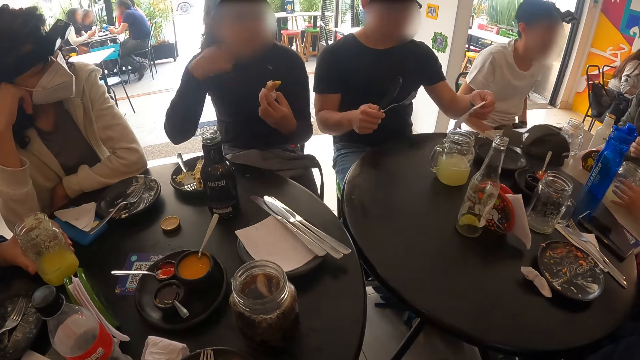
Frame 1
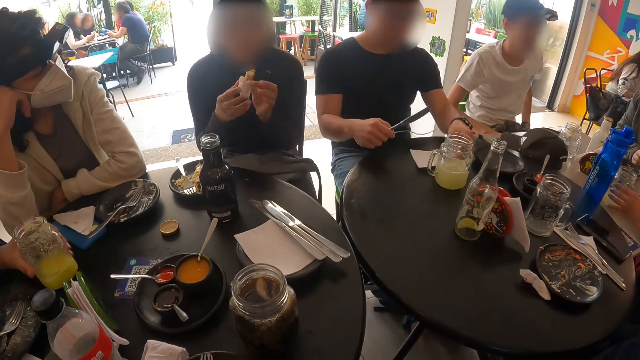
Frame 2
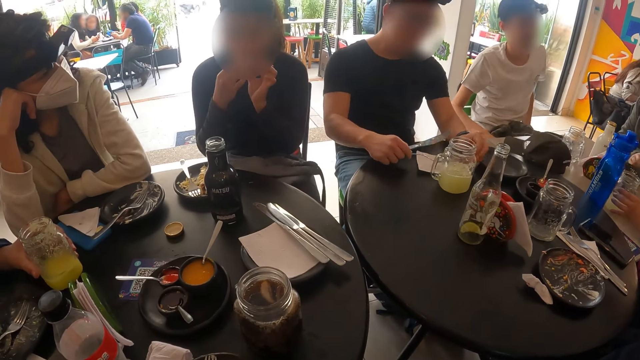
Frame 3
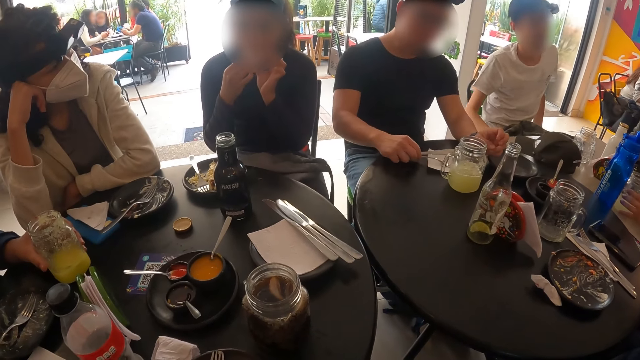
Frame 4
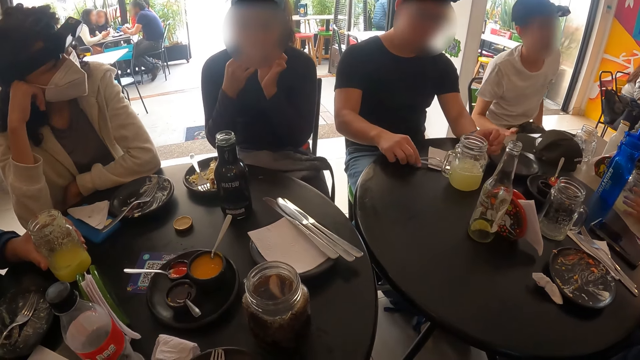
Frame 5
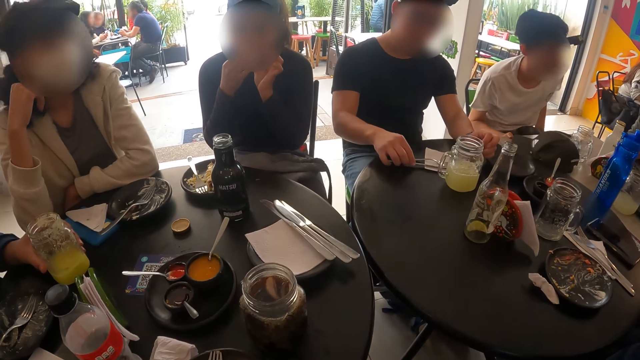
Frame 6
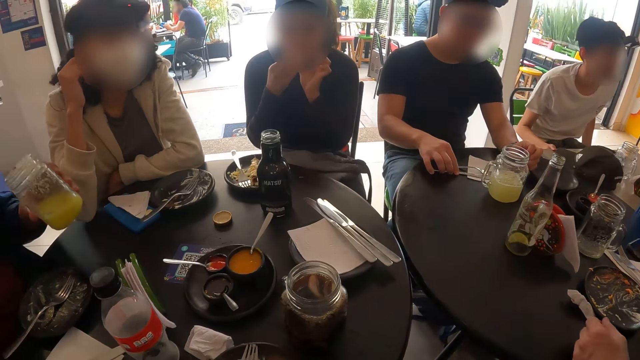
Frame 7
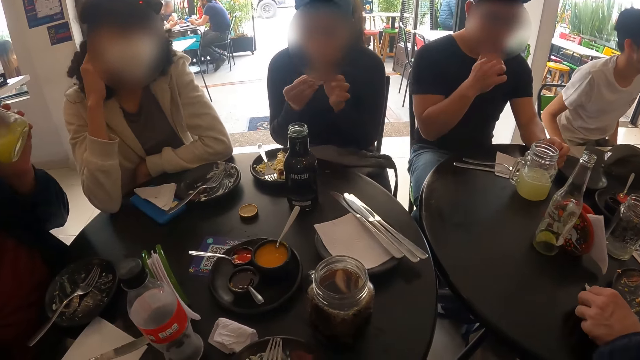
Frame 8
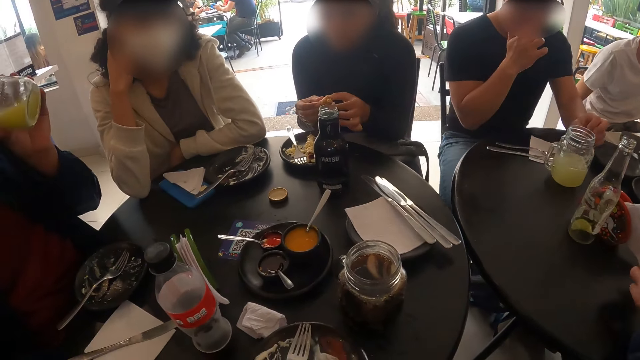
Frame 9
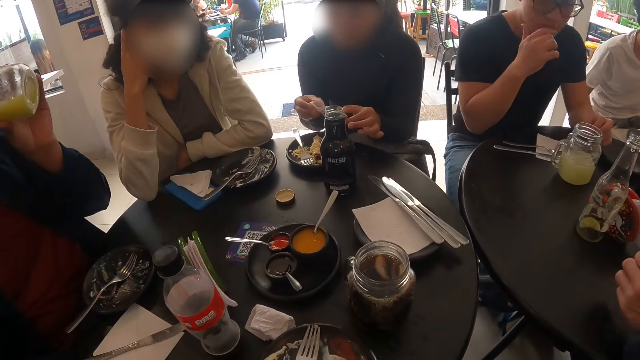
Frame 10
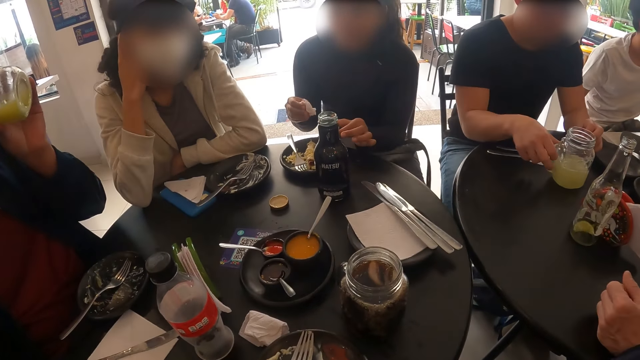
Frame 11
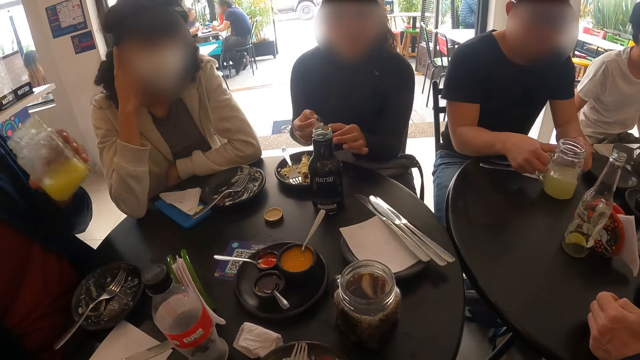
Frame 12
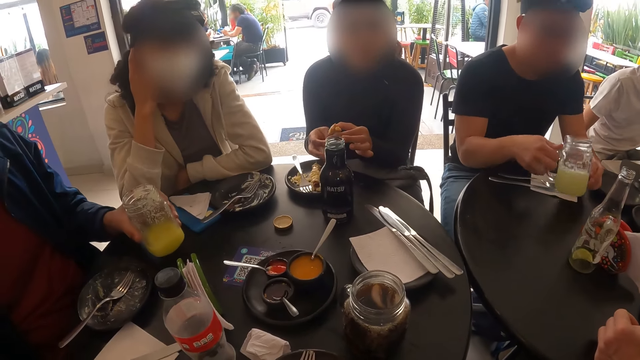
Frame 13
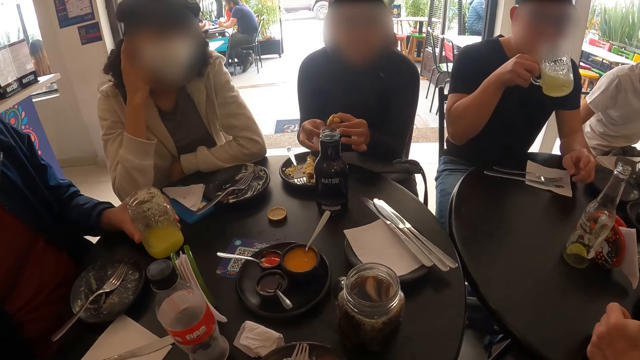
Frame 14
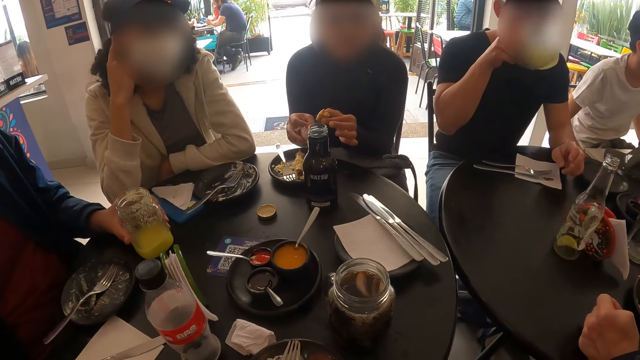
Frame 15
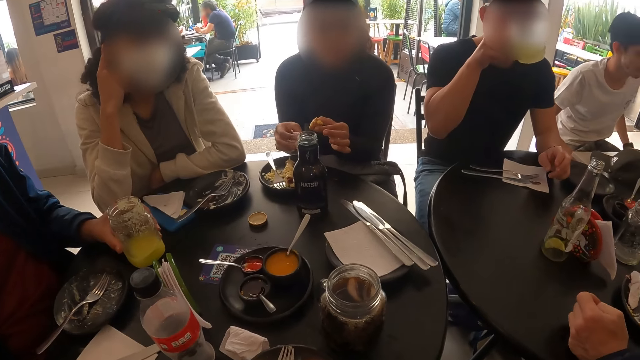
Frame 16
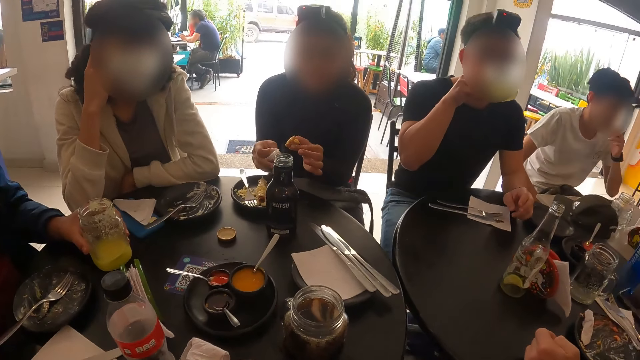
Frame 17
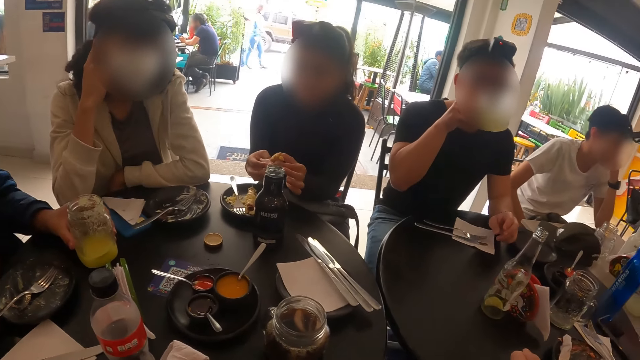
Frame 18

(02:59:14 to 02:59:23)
The man places the serviette tissue in his left hand on the table and places the fork and knife in his right hand on the serviette tissue on the table. Another man picks the jar of lemonade from the table with his left hand and drinks from the jar of lemonade in his left hand. The first man picks the jar of lemonade from the table with his right hand. The other man places the jar of lemonade in his left hand on the table. The first man drinks from the jar of lemonade in his right hand.

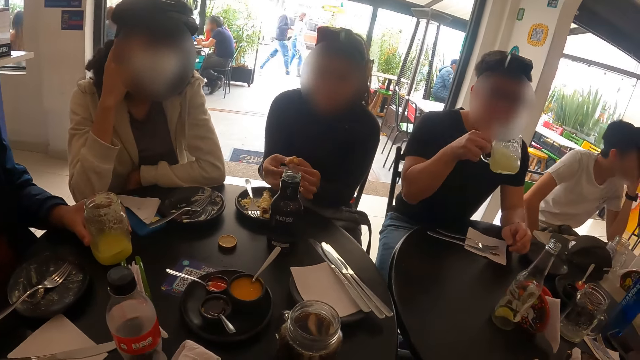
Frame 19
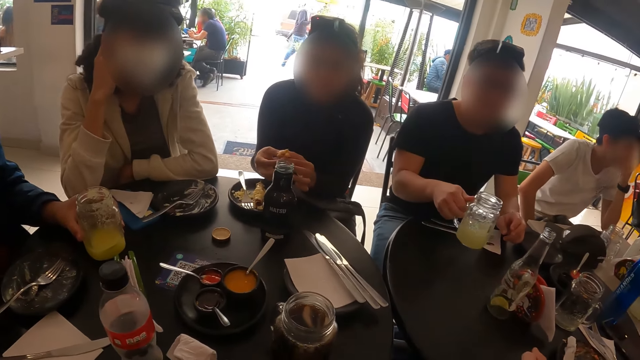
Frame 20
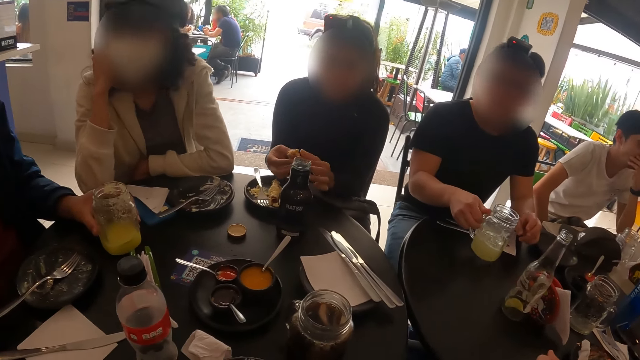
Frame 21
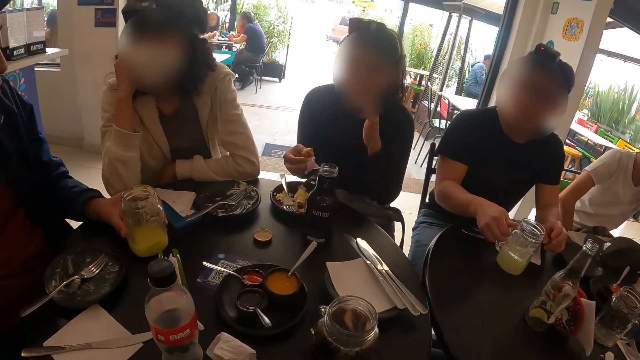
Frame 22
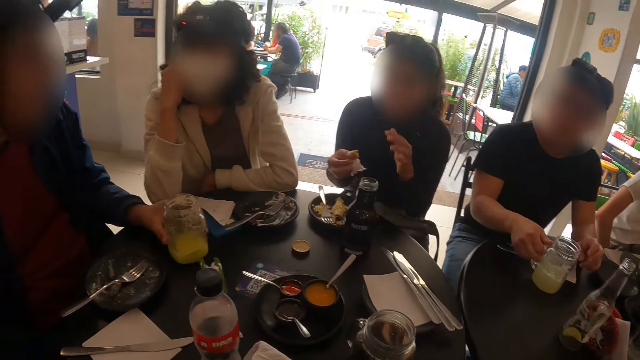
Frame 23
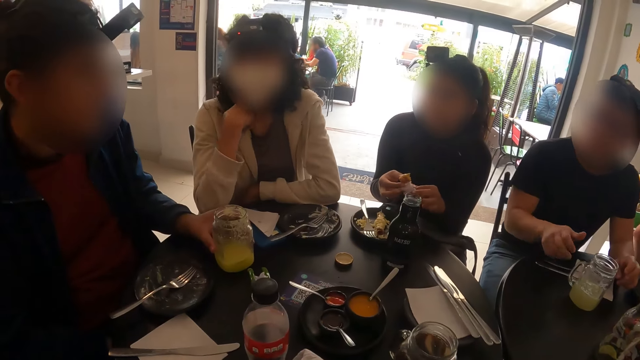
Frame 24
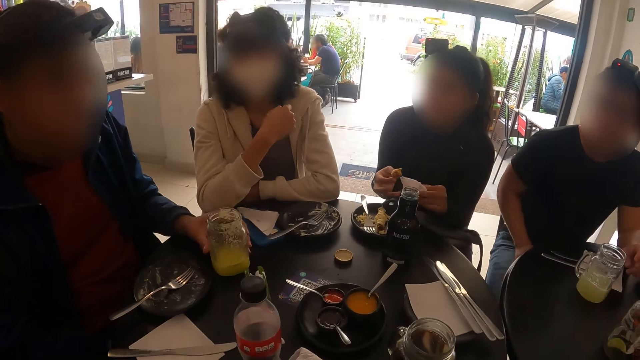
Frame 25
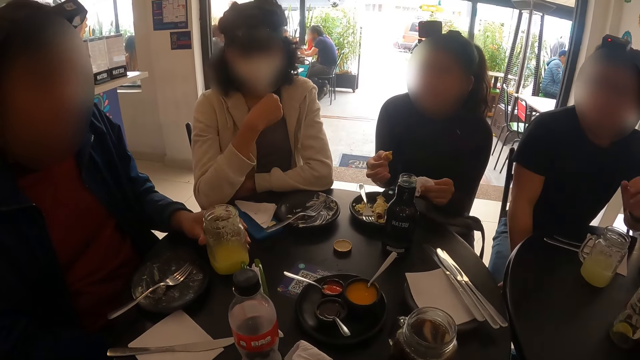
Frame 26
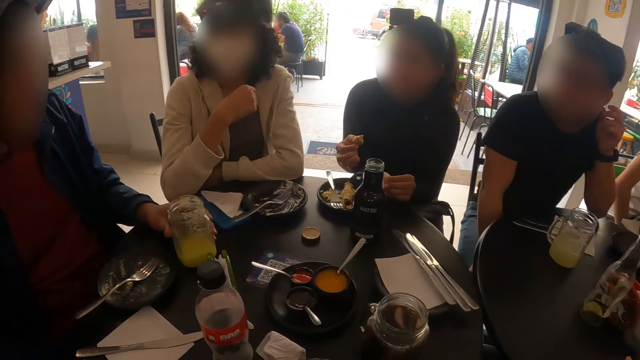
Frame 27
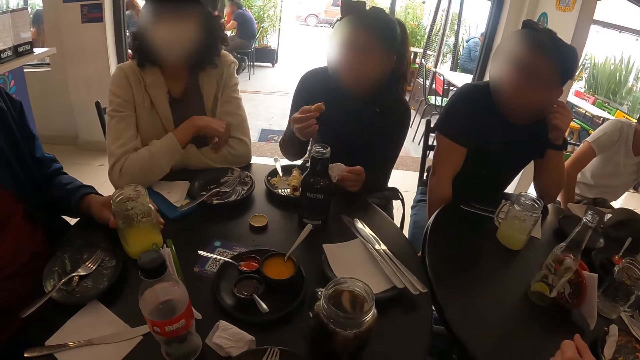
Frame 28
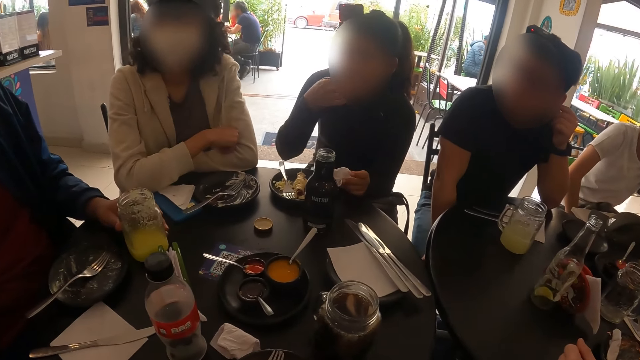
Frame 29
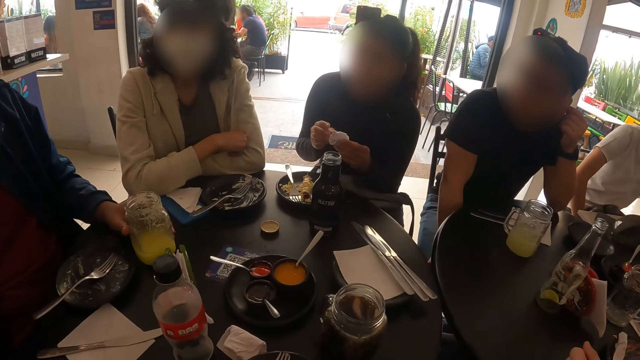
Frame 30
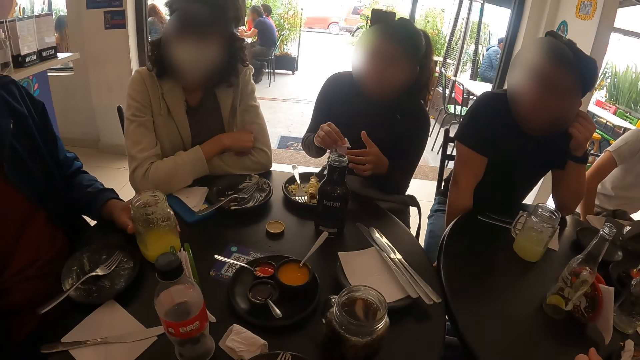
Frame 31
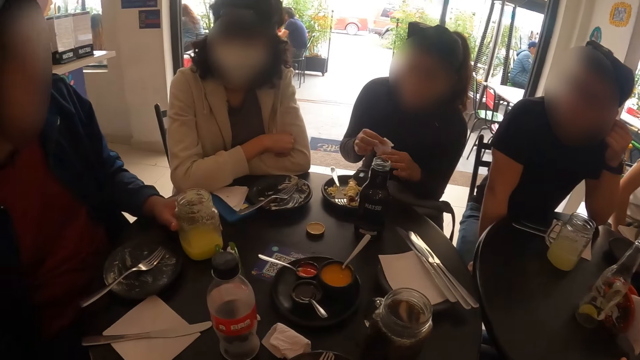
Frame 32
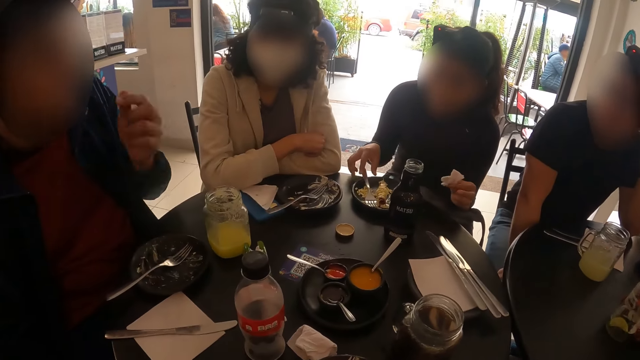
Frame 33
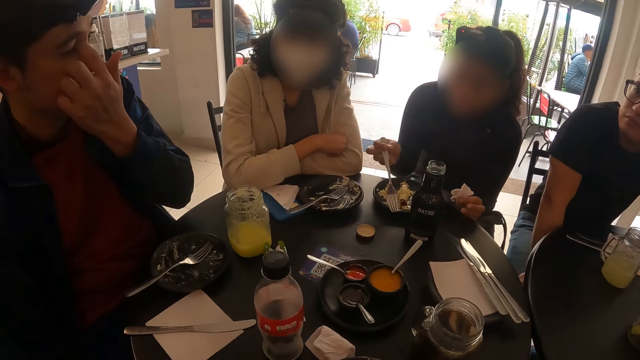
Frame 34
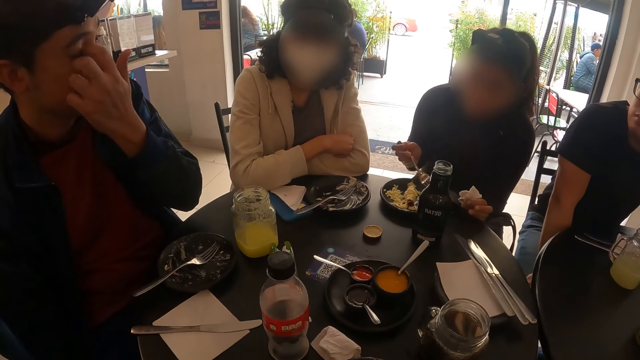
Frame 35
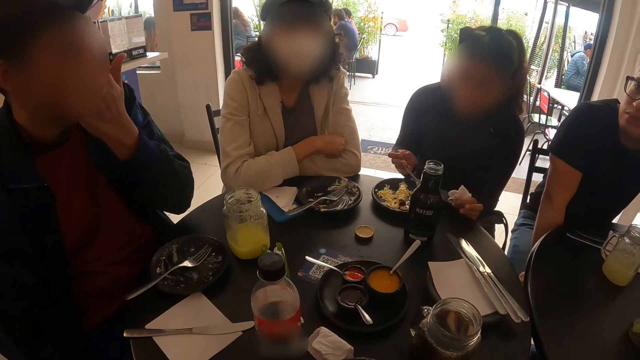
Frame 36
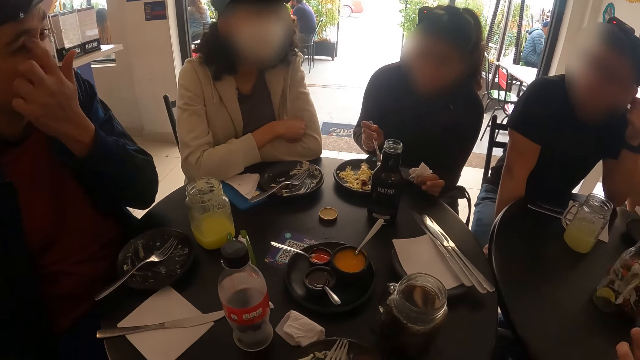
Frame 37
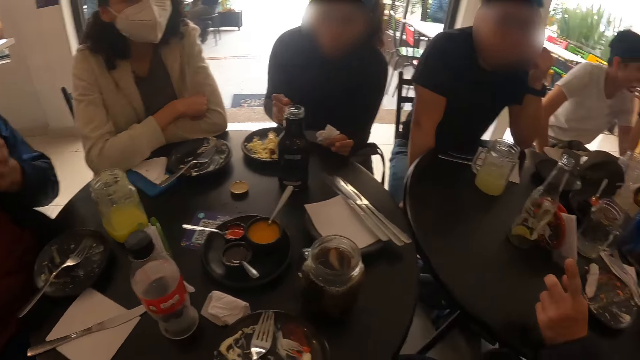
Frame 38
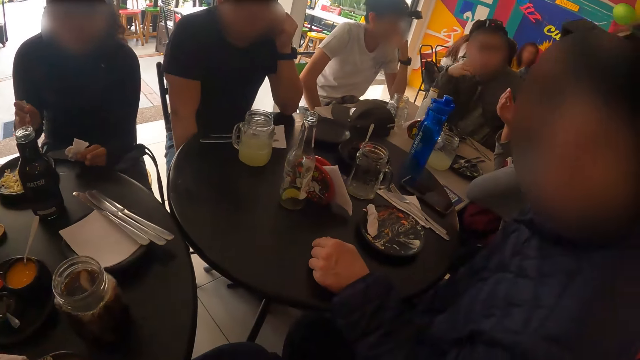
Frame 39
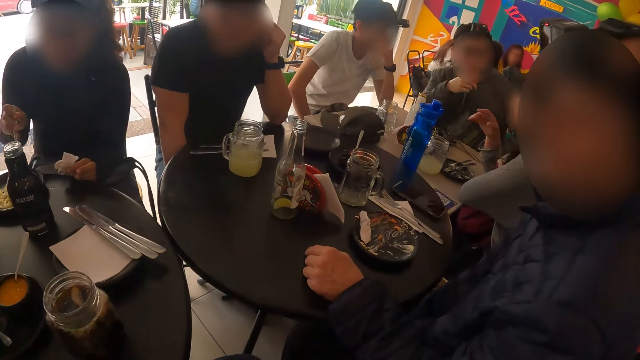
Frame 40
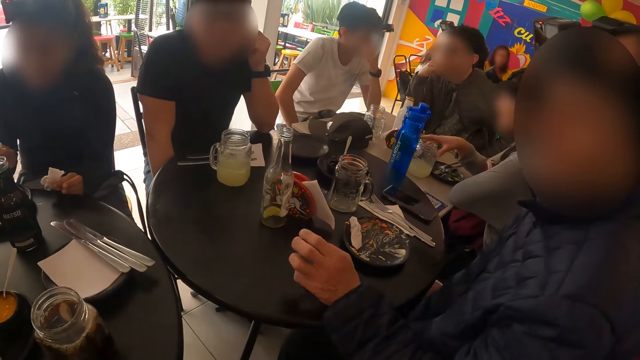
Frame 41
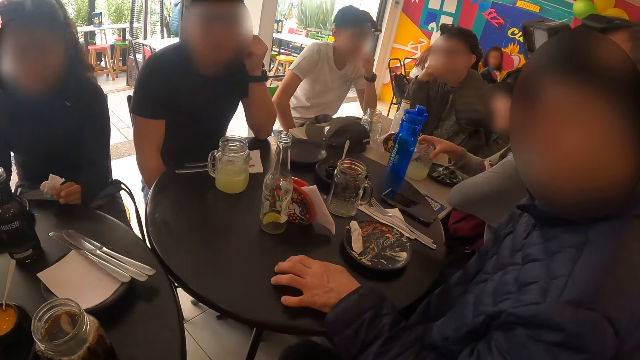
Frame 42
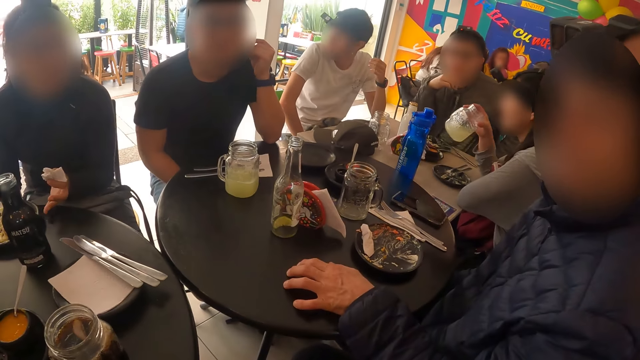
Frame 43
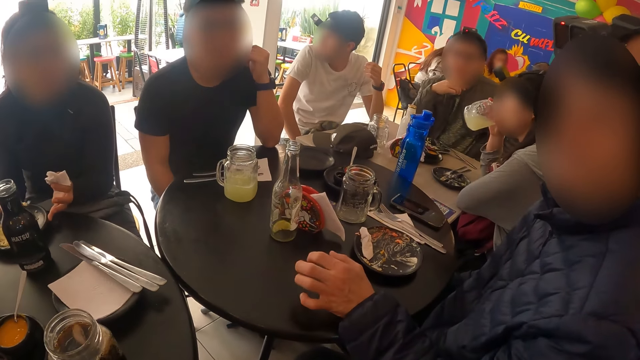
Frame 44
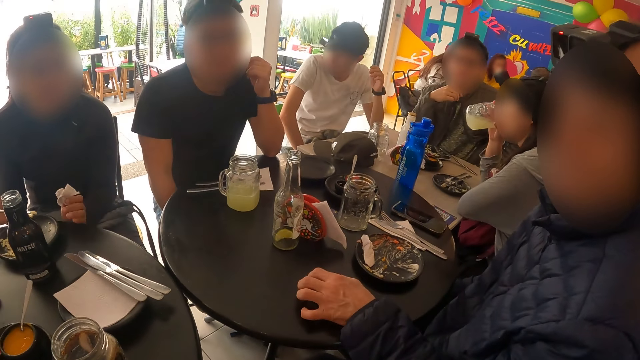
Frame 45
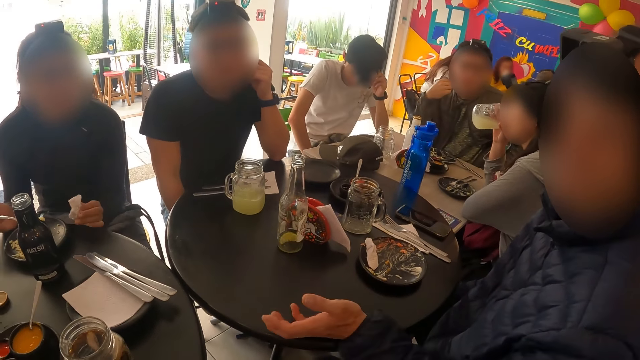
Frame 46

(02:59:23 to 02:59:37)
The man places the jar of lemonade in his right hand on the table. The woman removes the serviette tissue in her right hand with her left hand. The woman puts the fish in her right hand in her mouth. The woman cleans her hands with the serviette tissue in her left hand. The woman picks the fork from the plate on the table with her right hand. Another woman picks the jar of lemonade from the table with her right hand. The first woman moves the plate on the table with her hands. The other woman drinks from the jar of lemonade in her right hand.
